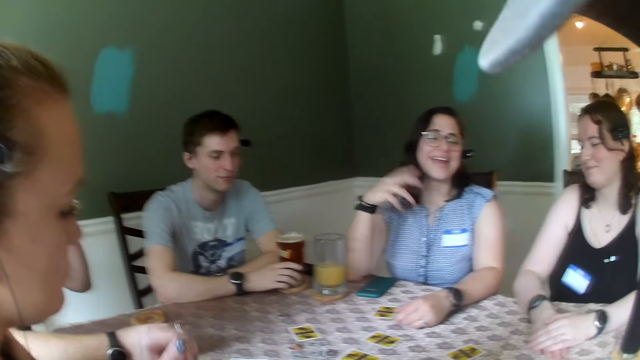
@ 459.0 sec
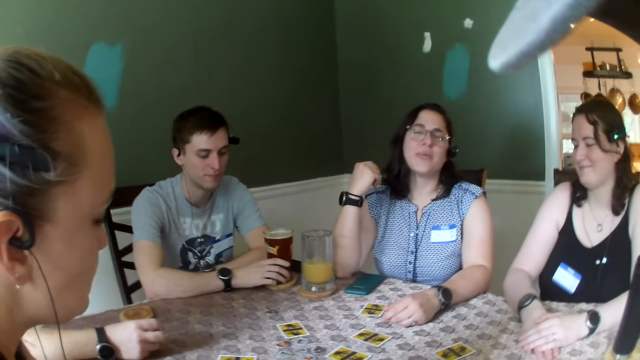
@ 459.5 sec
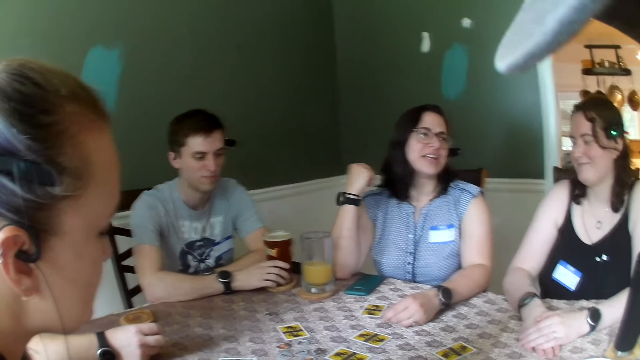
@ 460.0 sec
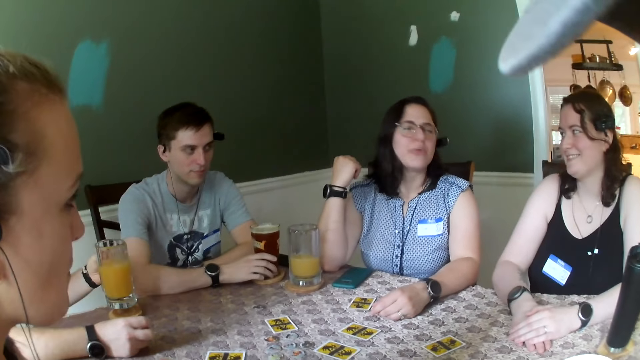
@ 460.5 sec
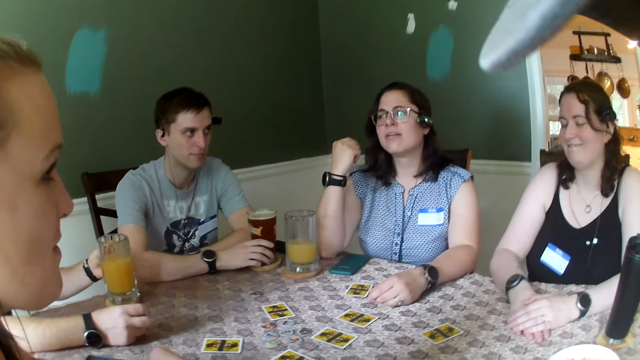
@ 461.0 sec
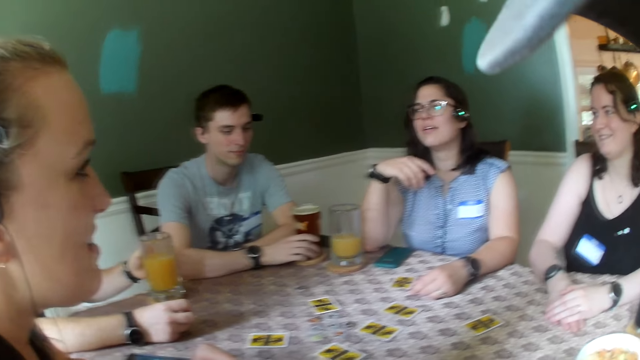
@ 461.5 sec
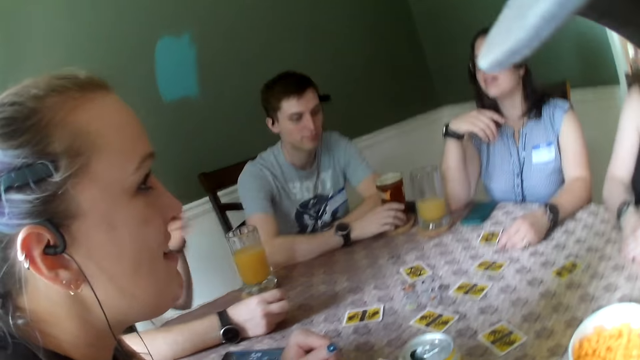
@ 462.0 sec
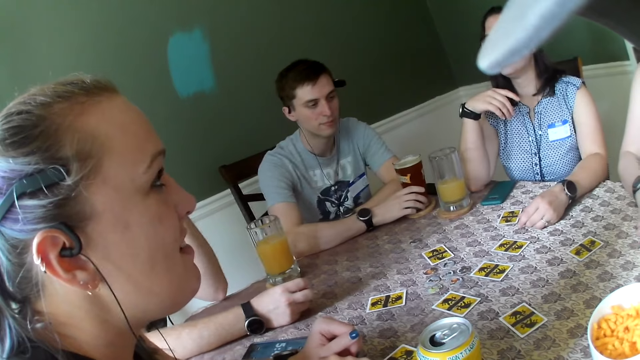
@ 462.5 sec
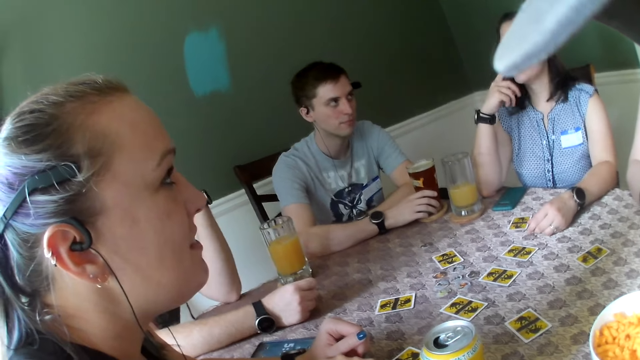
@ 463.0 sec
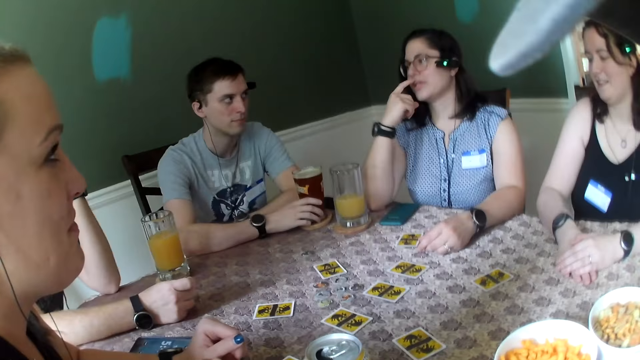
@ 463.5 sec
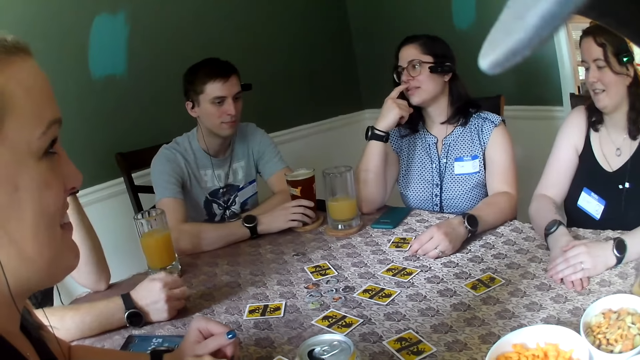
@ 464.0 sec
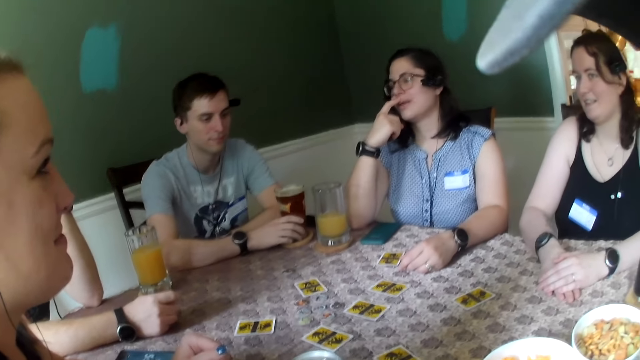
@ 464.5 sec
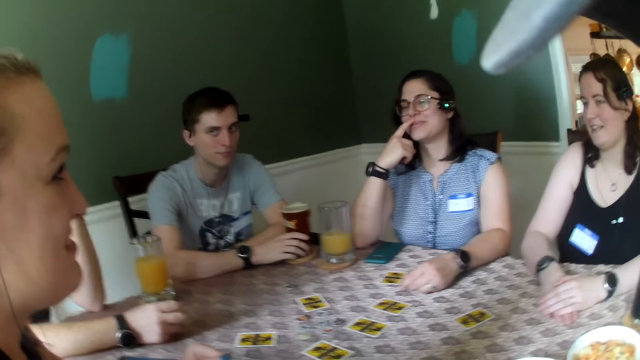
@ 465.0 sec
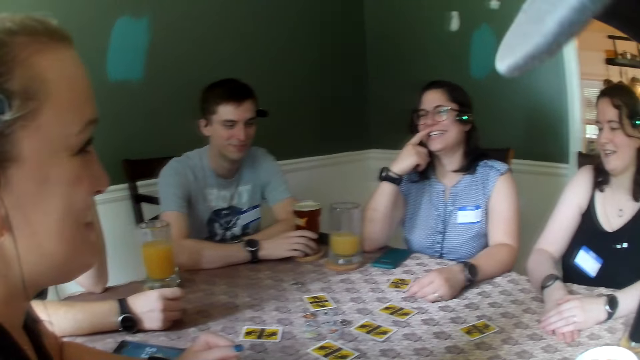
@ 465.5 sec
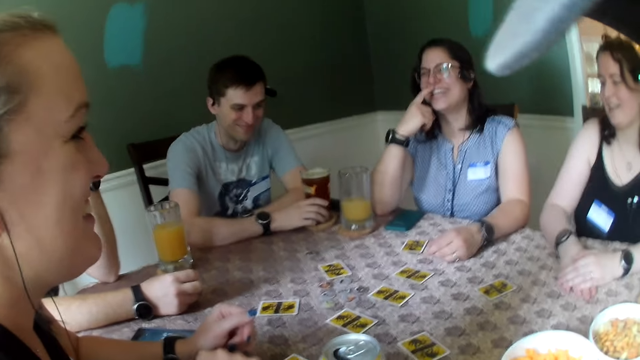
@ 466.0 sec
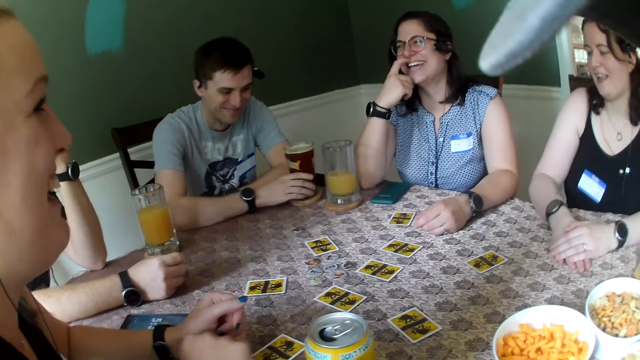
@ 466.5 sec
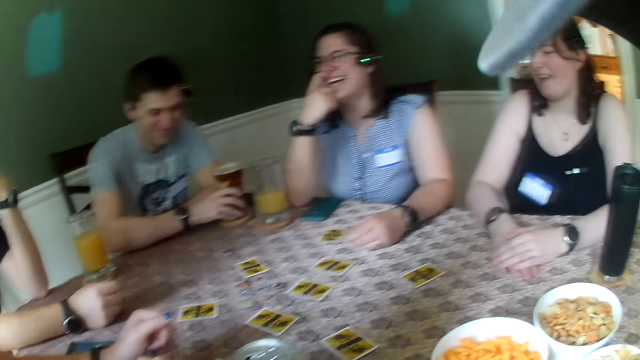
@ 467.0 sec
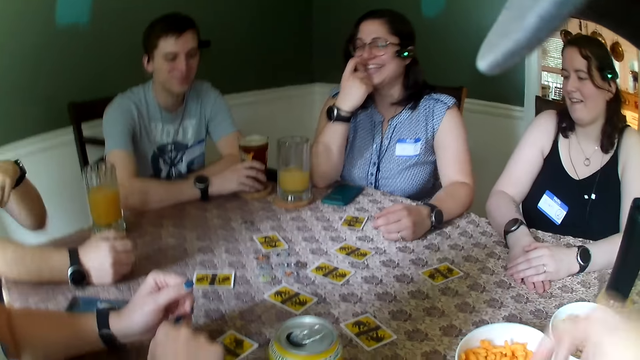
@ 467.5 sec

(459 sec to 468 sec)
A woman adjusts her hand. A man lowers the cup of juice to the coaster on the table with his left hand. The man converses with the woman. The man adjusts his hand. The woman scratches her face.

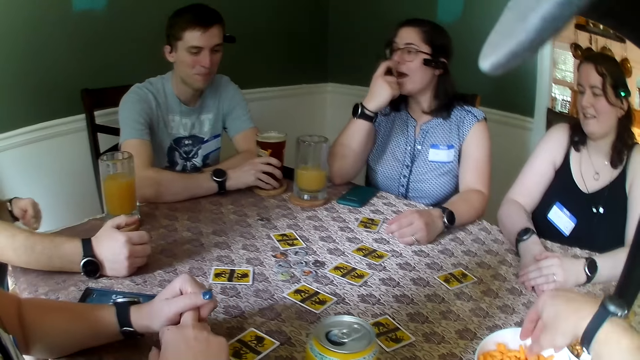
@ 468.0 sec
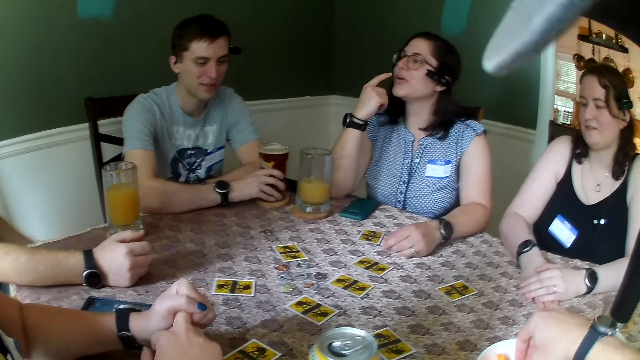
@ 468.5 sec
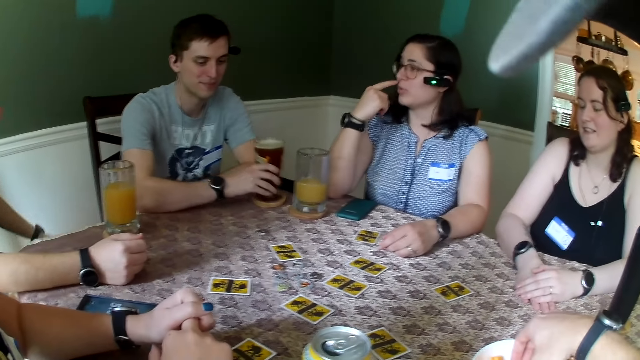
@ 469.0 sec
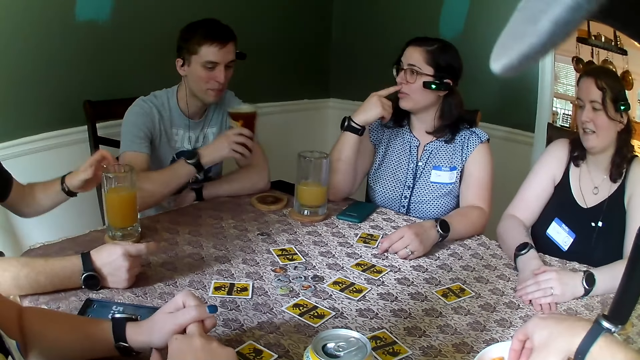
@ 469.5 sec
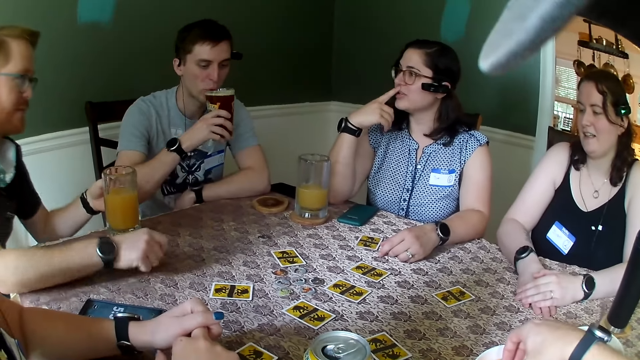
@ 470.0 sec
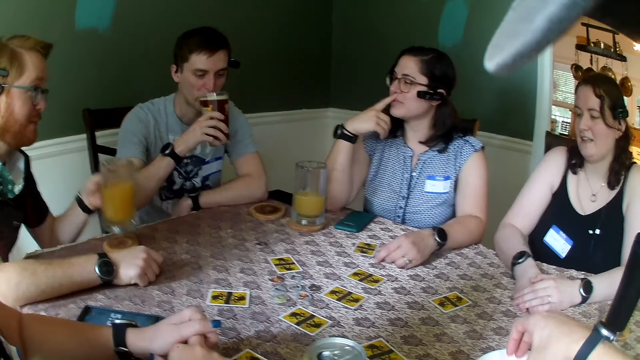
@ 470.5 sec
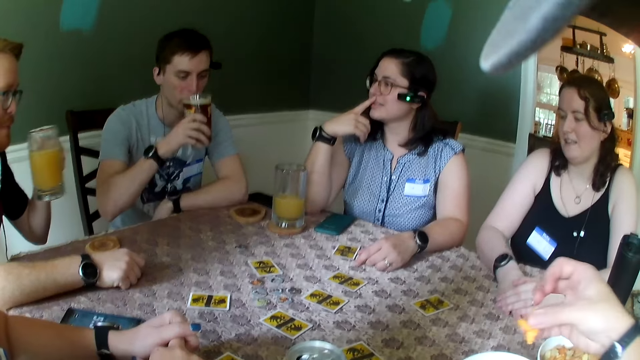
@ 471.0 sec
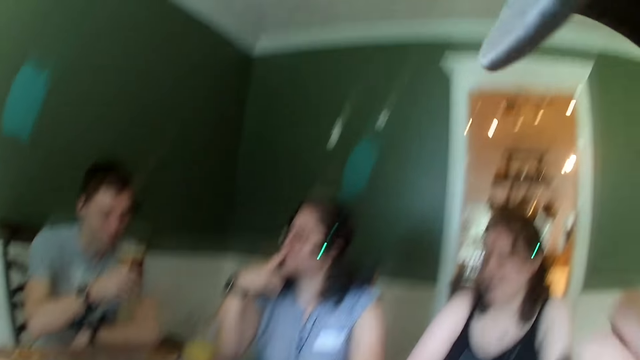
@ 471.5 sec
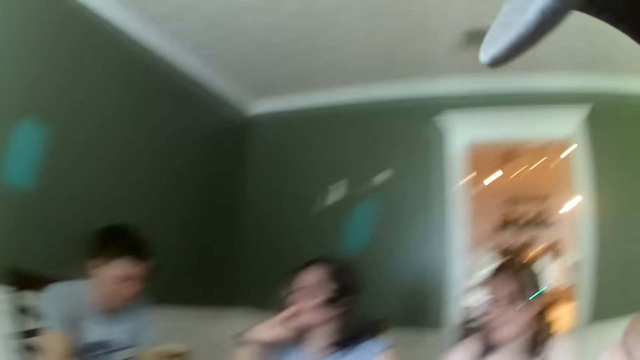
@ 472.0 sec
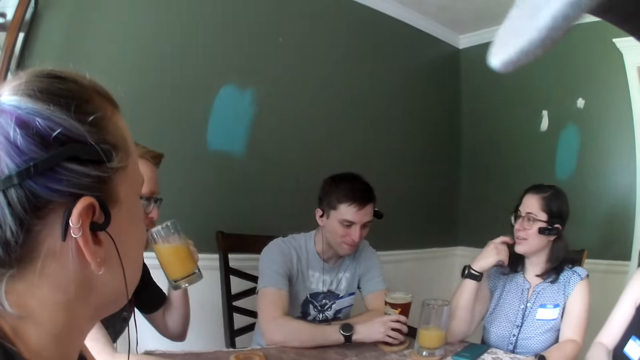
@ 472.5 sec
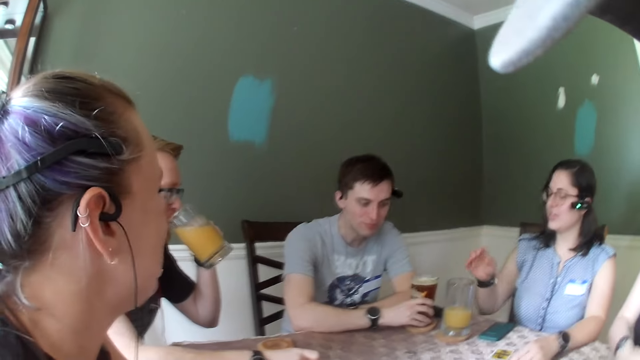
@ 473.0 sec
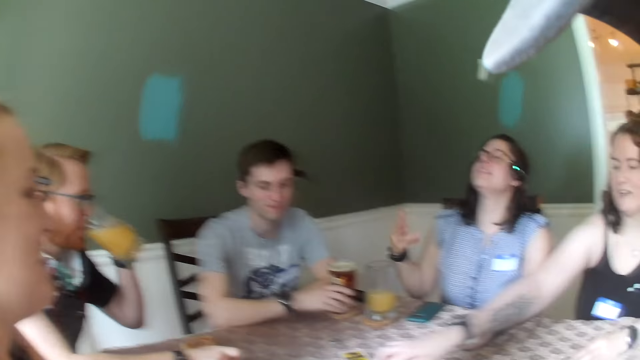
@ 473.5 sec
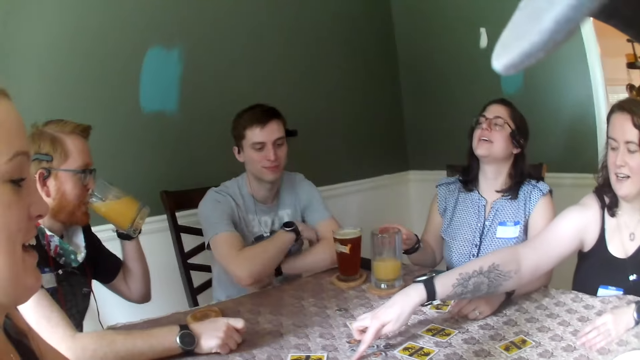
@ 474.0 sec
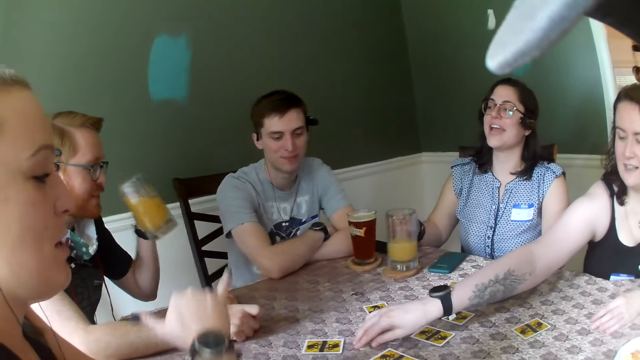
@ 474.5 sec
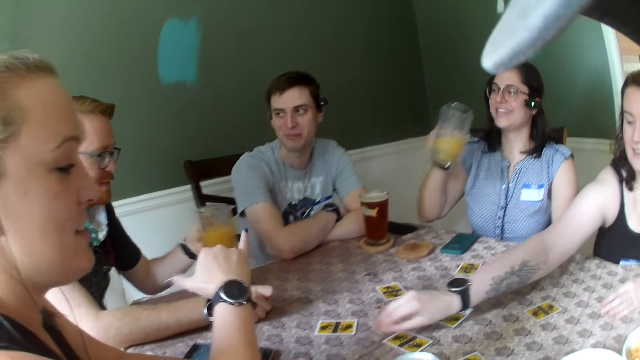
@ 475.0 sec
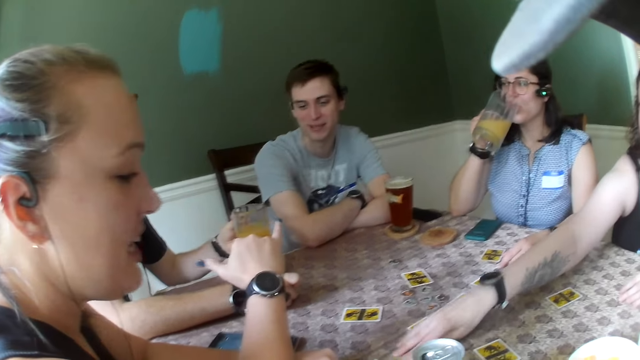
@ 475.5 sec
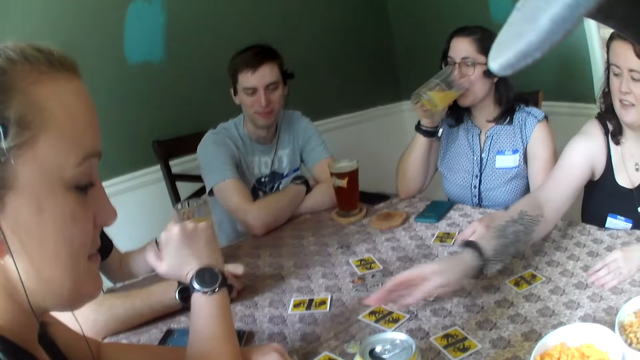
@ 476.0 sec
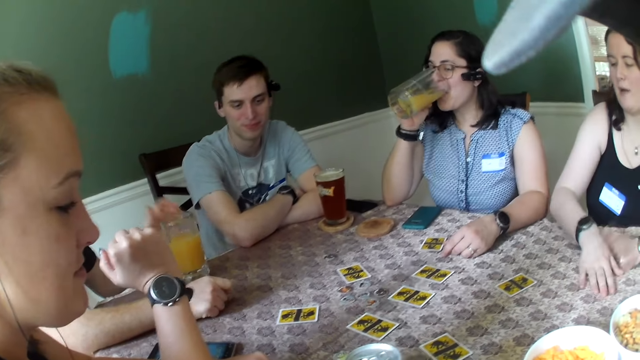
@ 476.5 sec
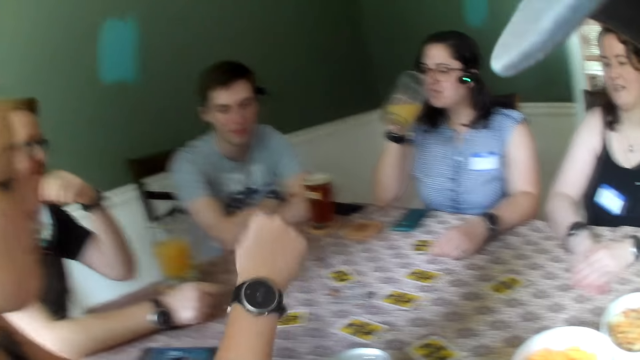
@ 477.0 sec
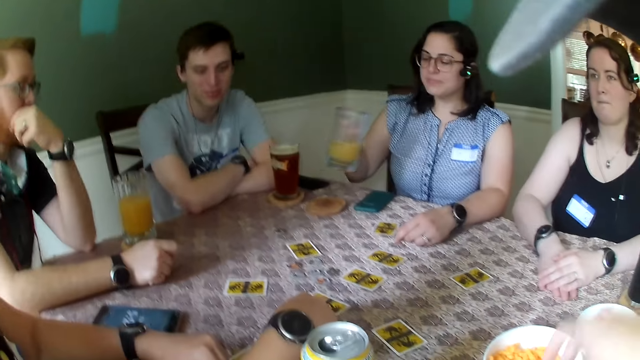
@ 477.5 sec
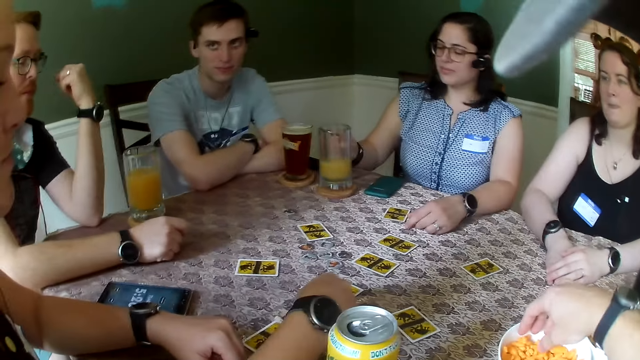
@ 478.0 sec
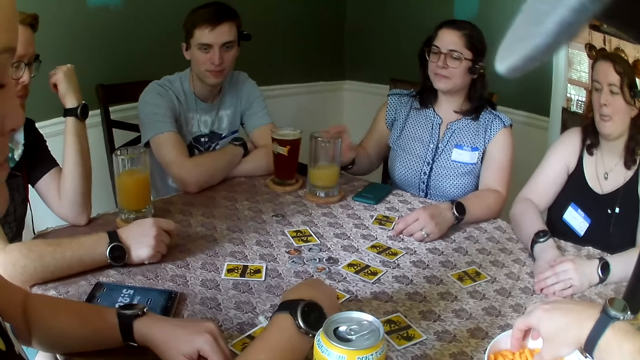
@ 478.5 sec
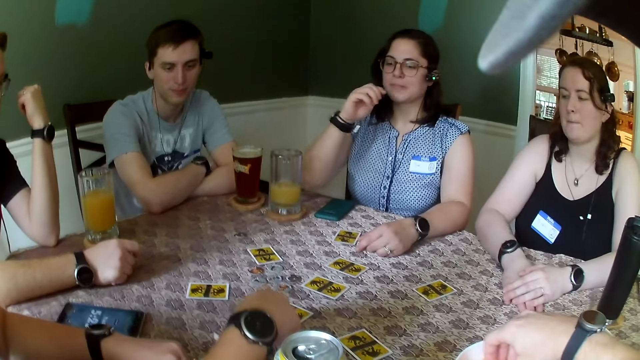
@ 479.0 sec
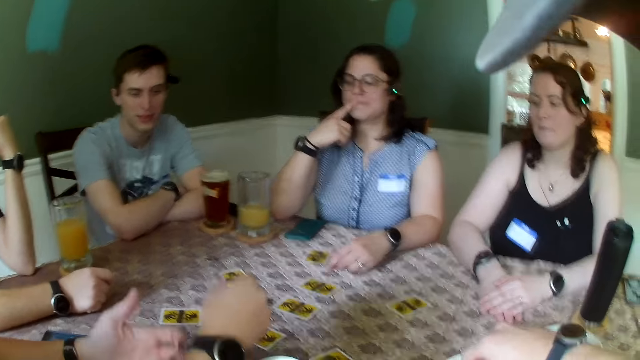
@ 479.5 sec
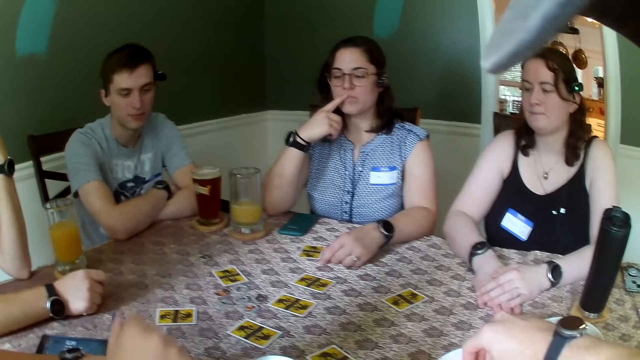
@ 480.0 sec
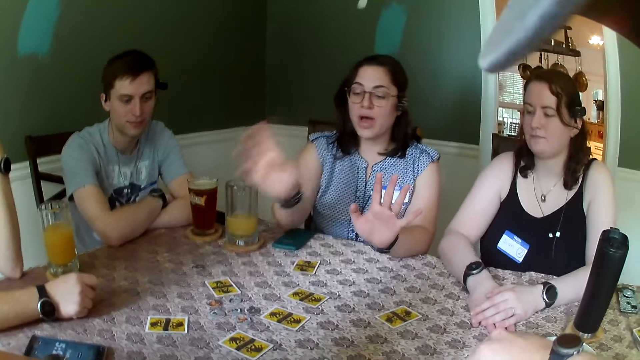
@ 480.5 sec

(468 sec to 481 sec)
The camera wearer takes a snack from a bowl of snacks on the table with his right hand. A man moves a cup of juice towards his mouth with his right hand. The man picks up a glass. Another man holds a cup of juice with his left hand. The other man picks up the cup. The first man drinks some juice from the cup of juice in his right hand. The other man moves the cup of juice towards his mouth. The camera wearer moves the snack in his right hand towards his mouth. He lifts the snack pieces. The first man drops the cup of juice on a coaster with his right hand. The other man drinks some juice from the cup of juice in his right hand. A woman gestures with a hand. Another woman speaks to everyone. A third woman adjusts the chips on the table with her right hand. The first woman takes a cup of juice on the table with her right hand. The other man drops the cup of juice on a coaster on the table with his left hand. The first man converses with the other man. The second woman gestures with a hand. The first woman drinks some juice from the cup of juice in her right hand. The first woman drops the cup of juice on a coaster in the table with her right hand. The second woman adjusts a game card on the table. The second woman places her right hand on the card on the table. The camera wearer takes a snack from the bowl of snacks on the table with his right hand. The first woman speaks to everyone.
